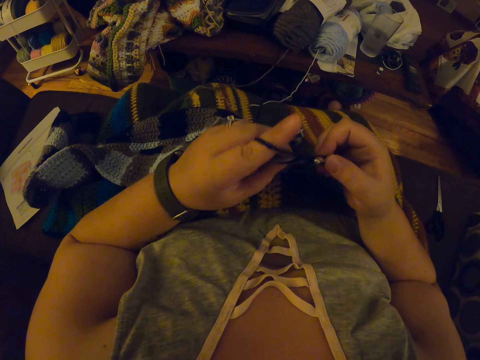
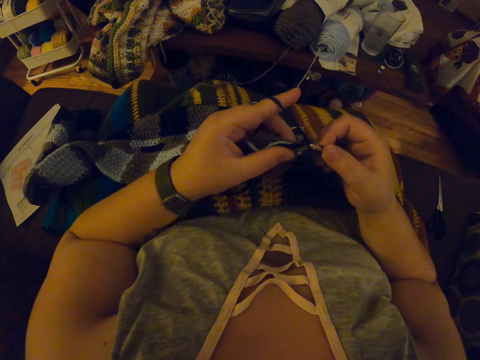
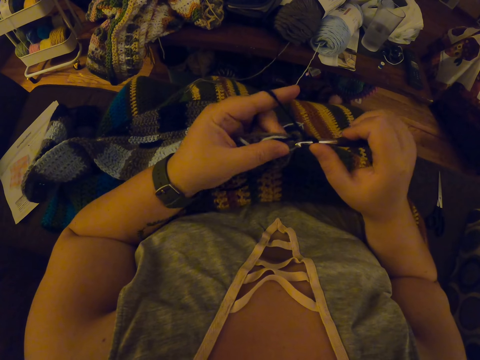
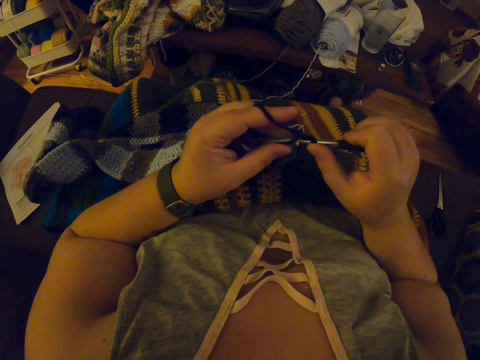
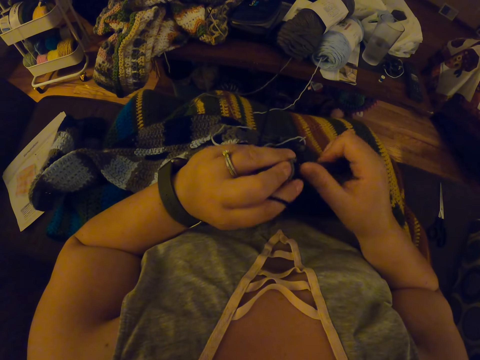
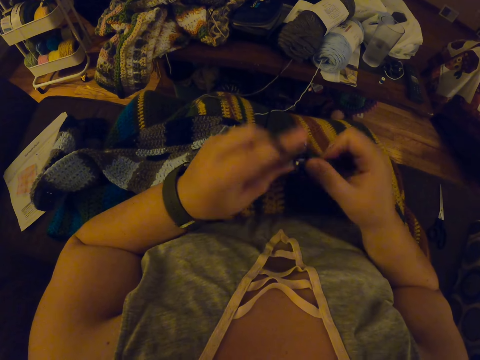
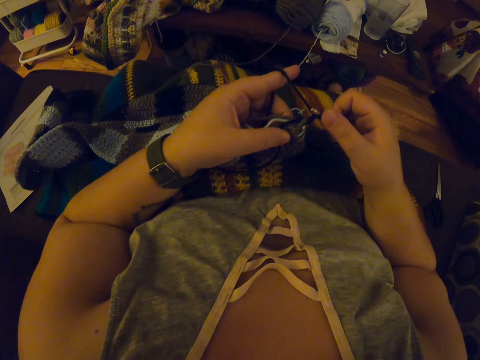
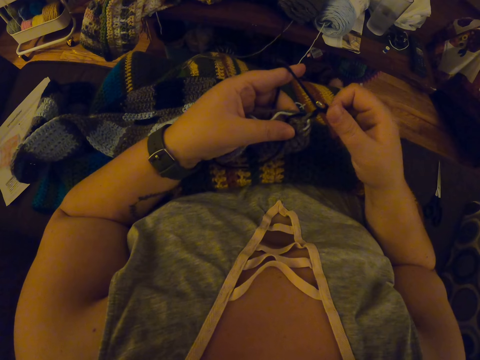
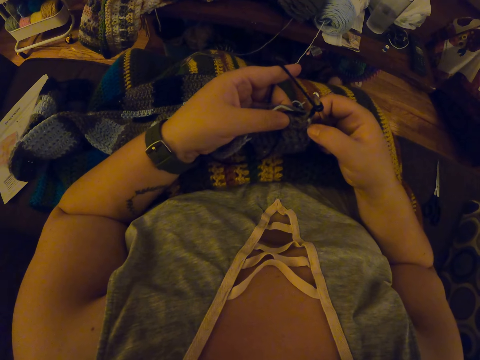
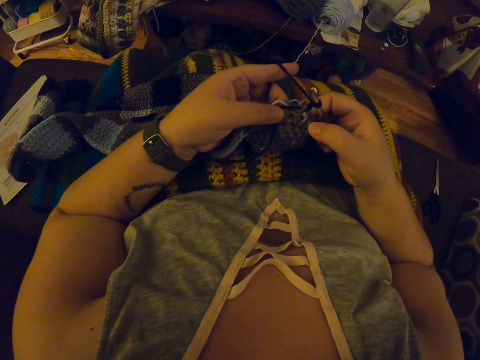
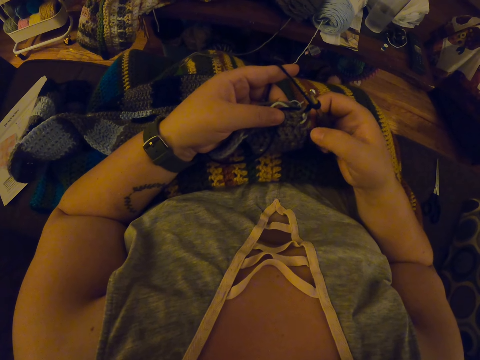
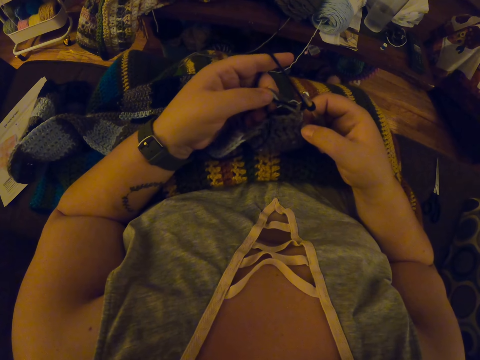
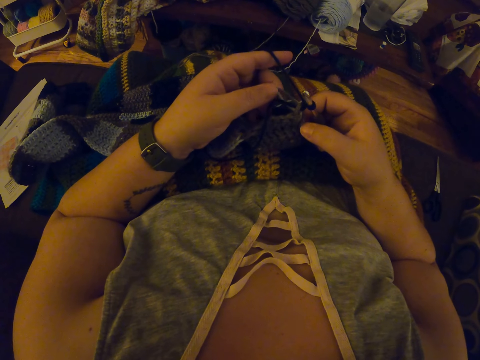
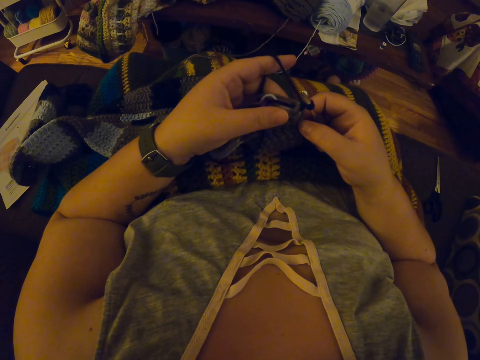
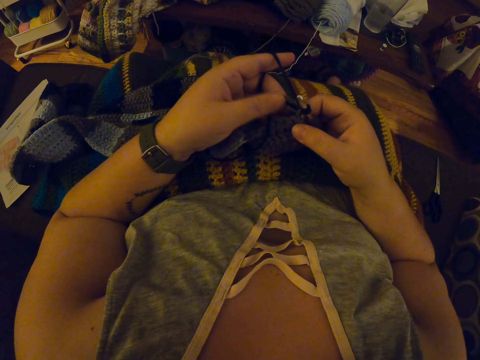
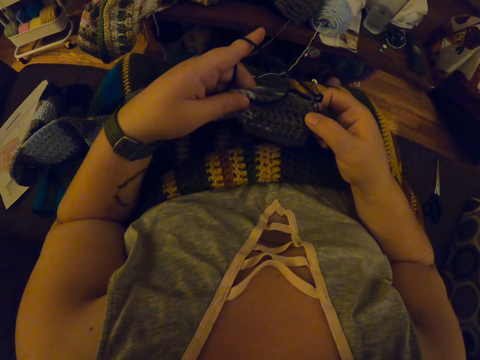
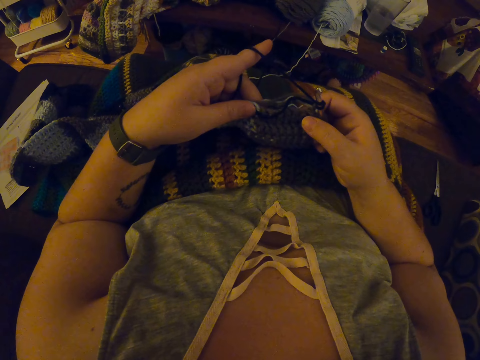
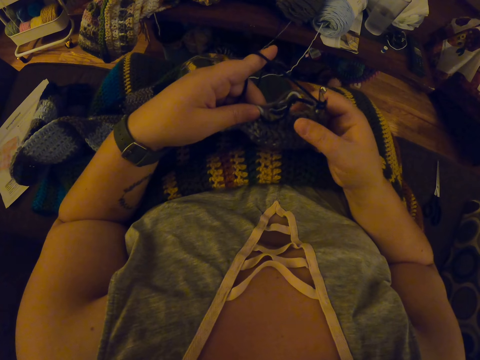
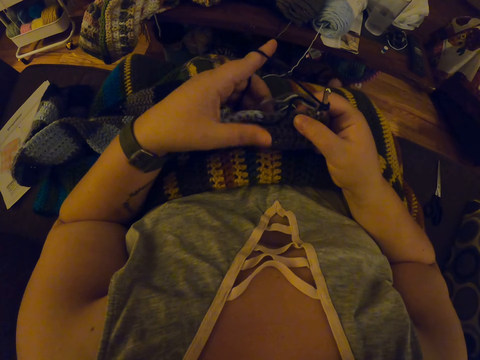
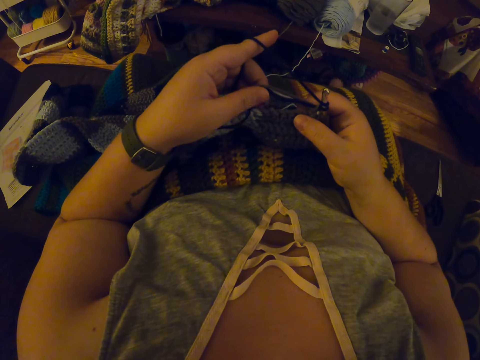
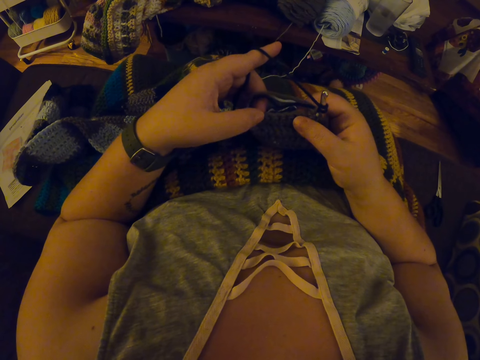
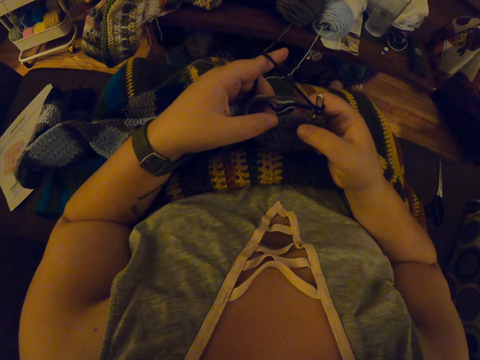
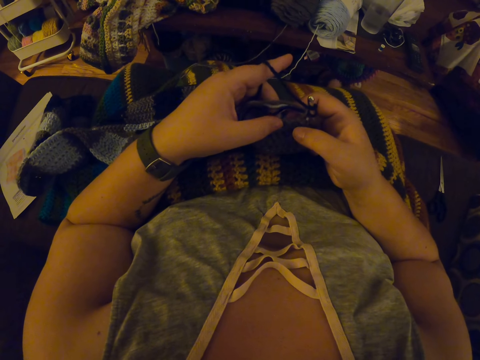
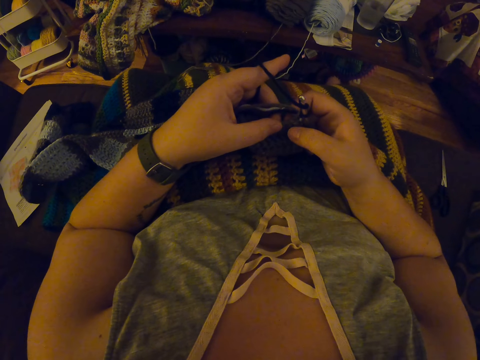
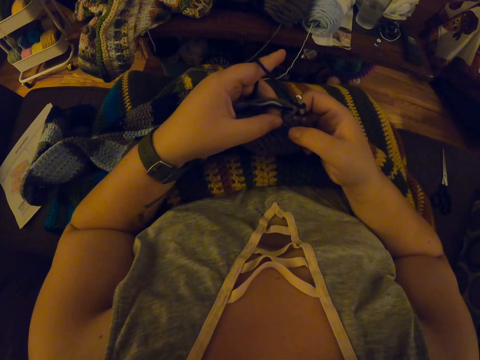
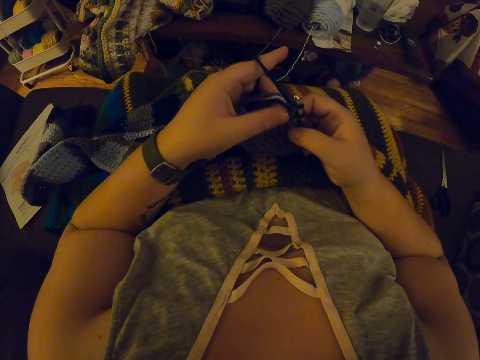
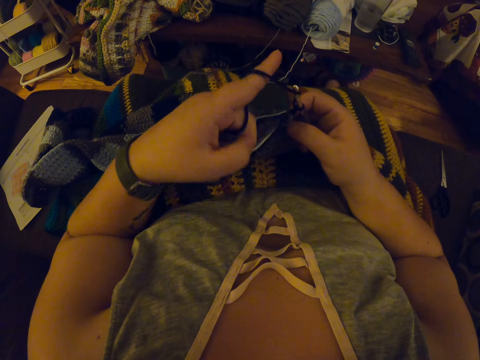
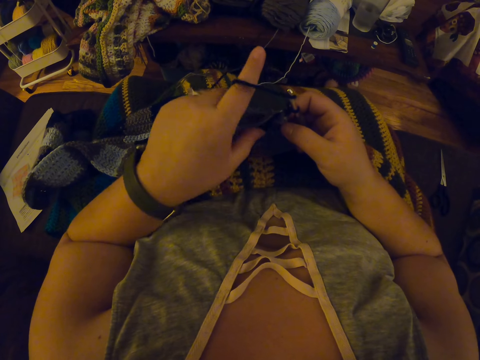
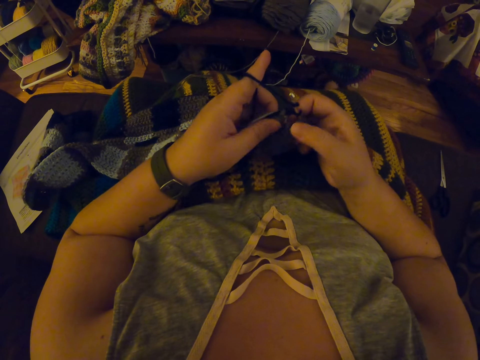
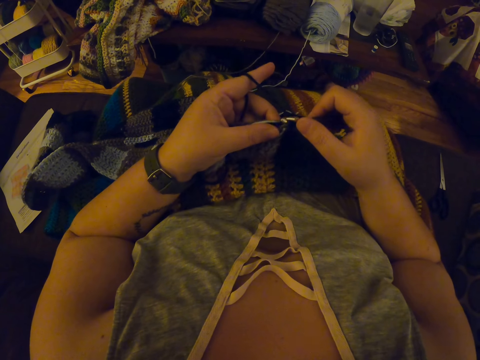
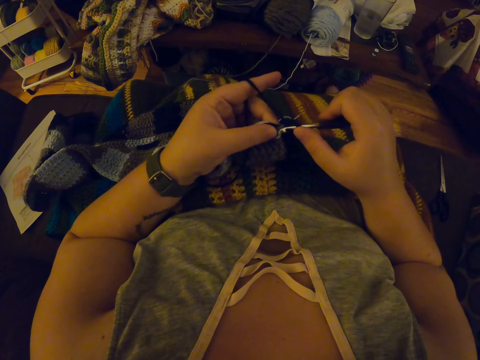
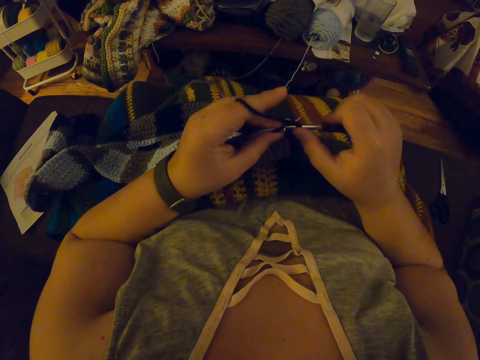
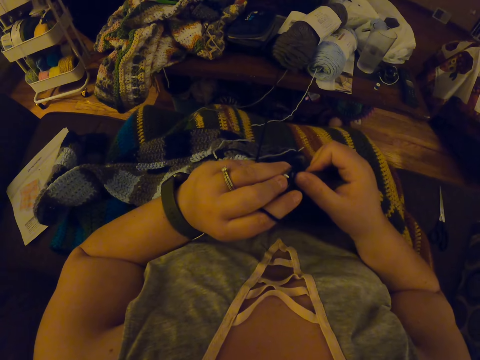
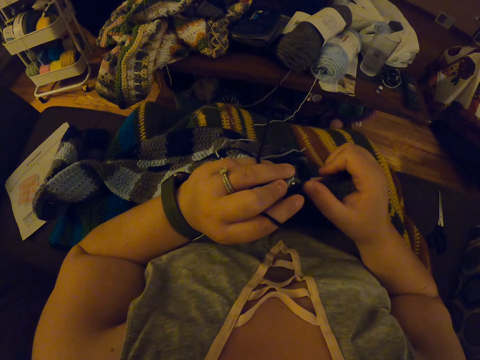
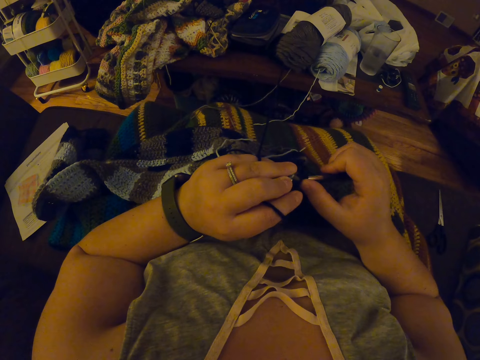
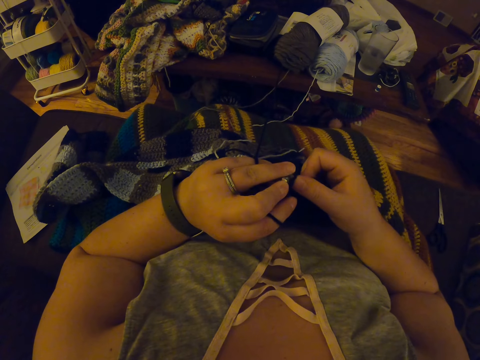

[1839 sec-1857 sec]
The camera wearer checks the fabric. They count the interlocked loops. They count the yarn in the fabric. They continue crocheting with the yarn.

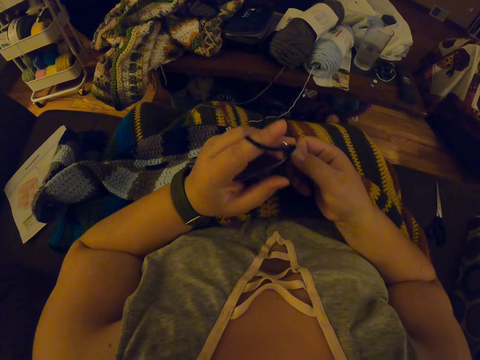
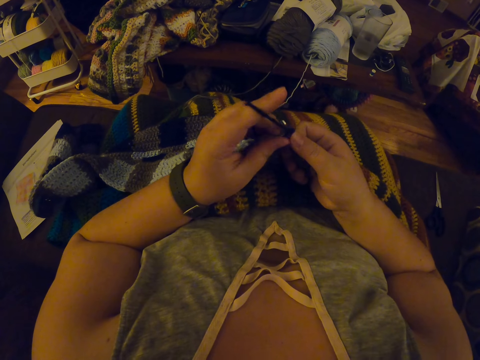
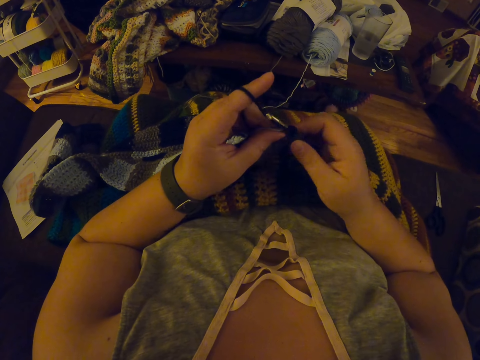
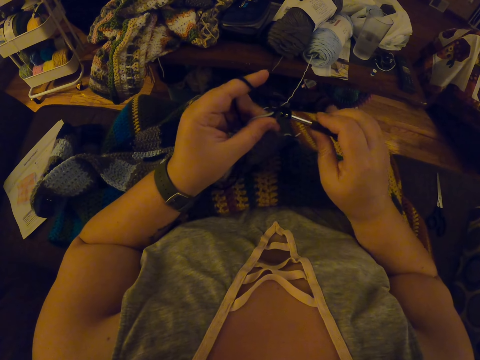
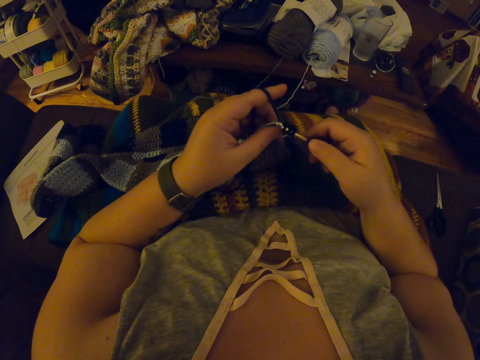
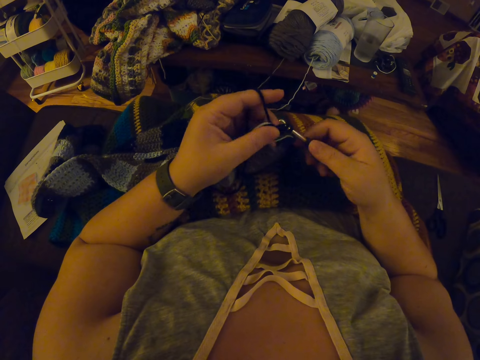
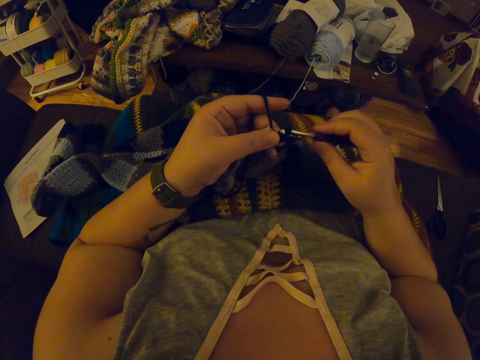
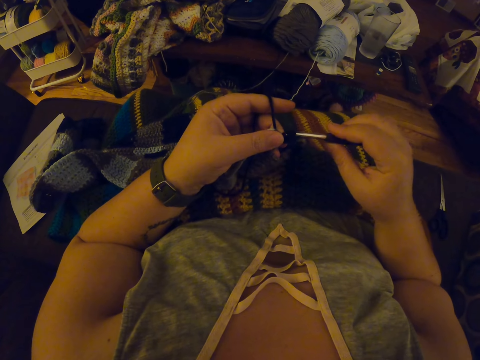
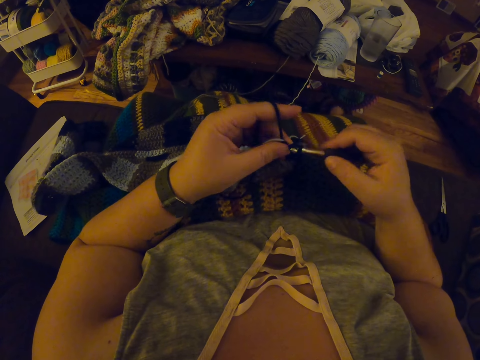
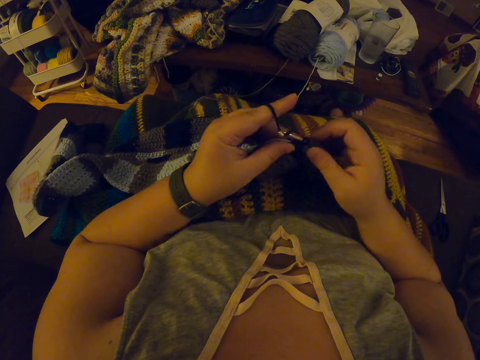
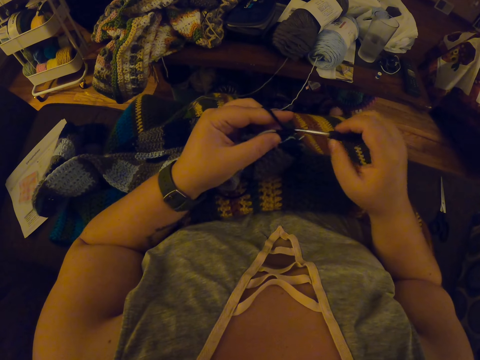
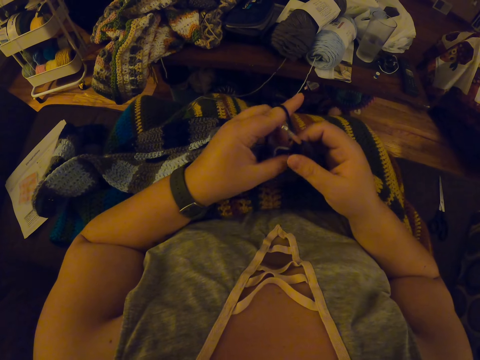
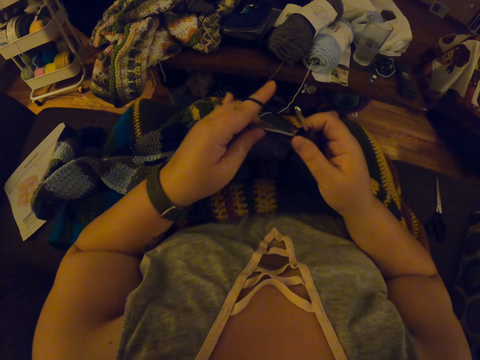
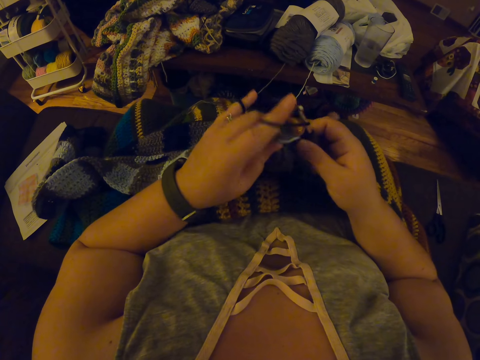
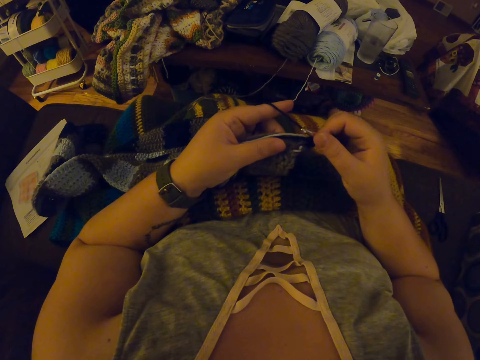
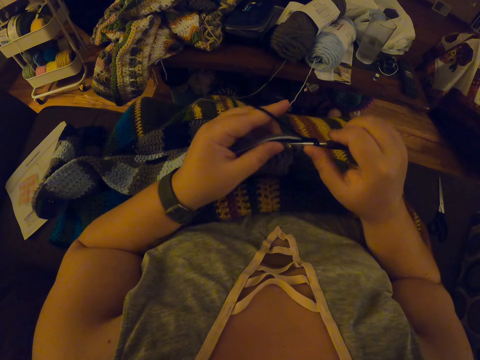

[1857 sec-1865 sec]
The camera wearer adjusts the fabric on her lap with her hands. She continues crocheting with the yarn.
